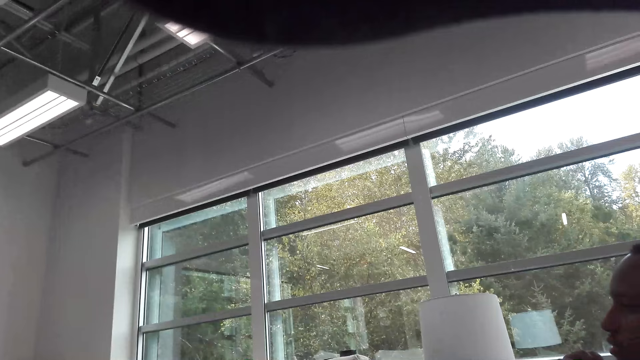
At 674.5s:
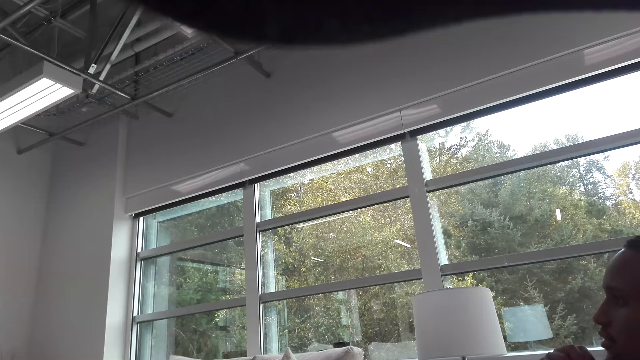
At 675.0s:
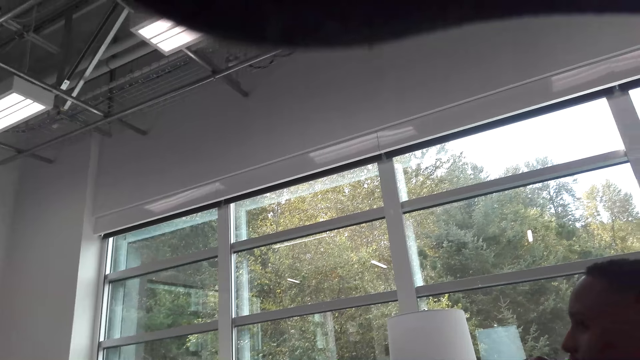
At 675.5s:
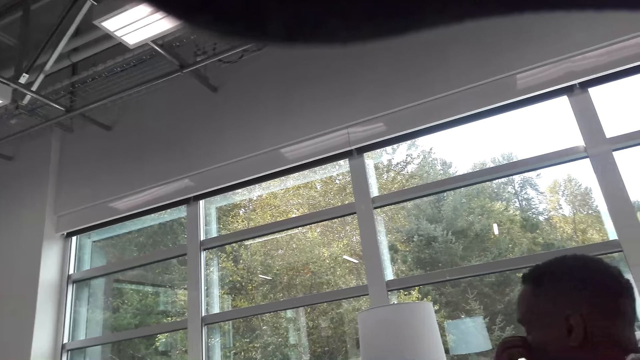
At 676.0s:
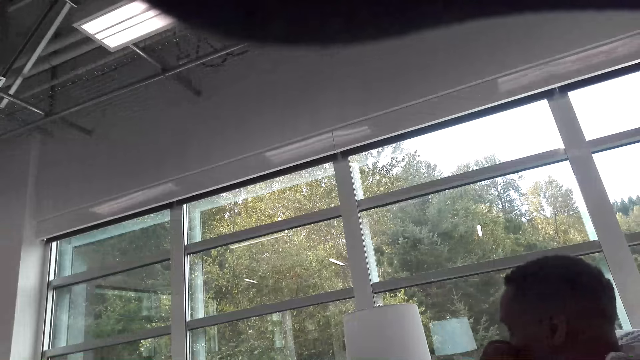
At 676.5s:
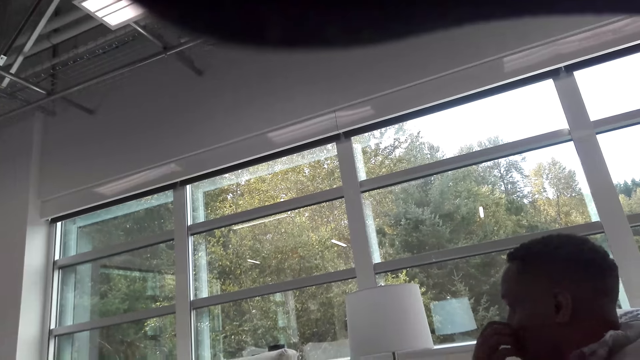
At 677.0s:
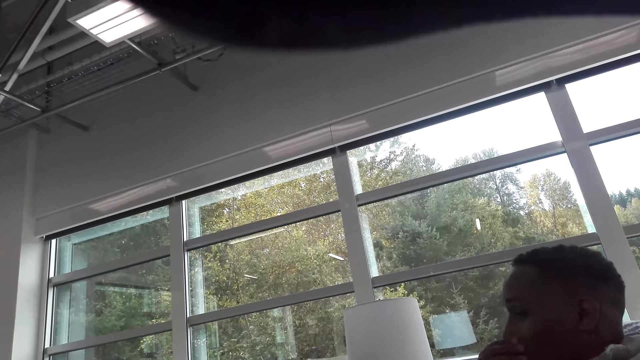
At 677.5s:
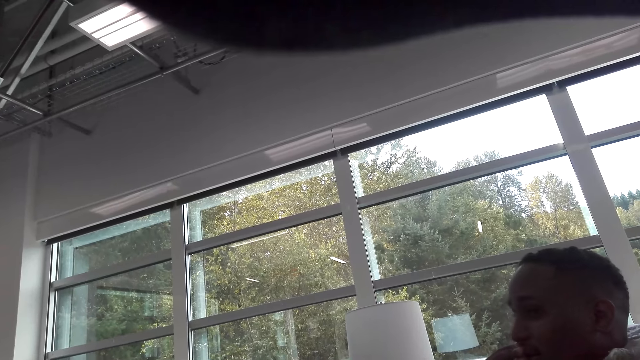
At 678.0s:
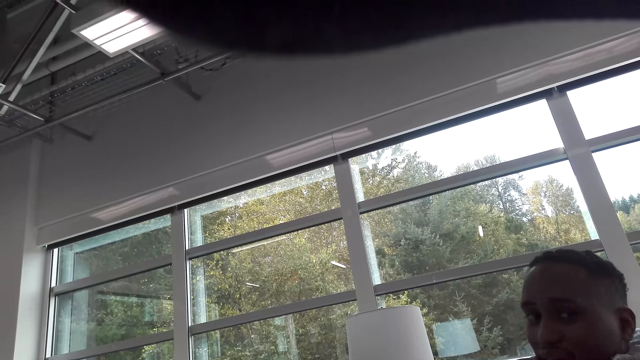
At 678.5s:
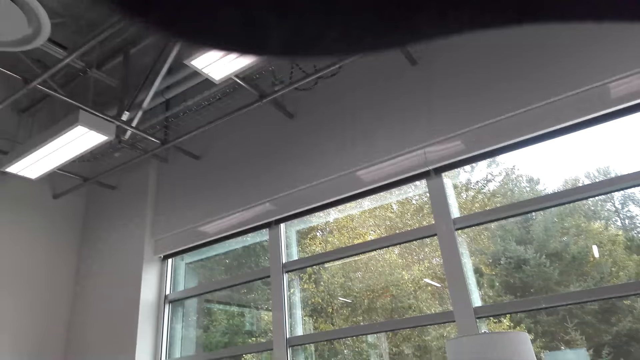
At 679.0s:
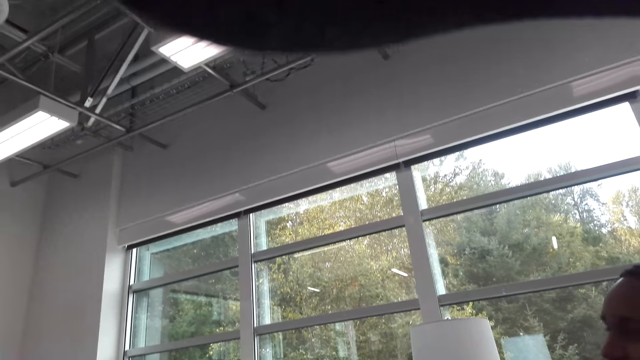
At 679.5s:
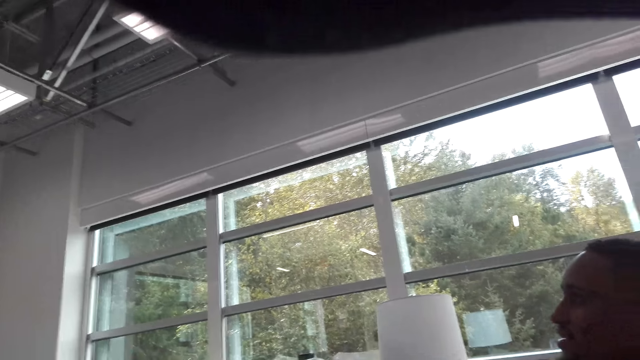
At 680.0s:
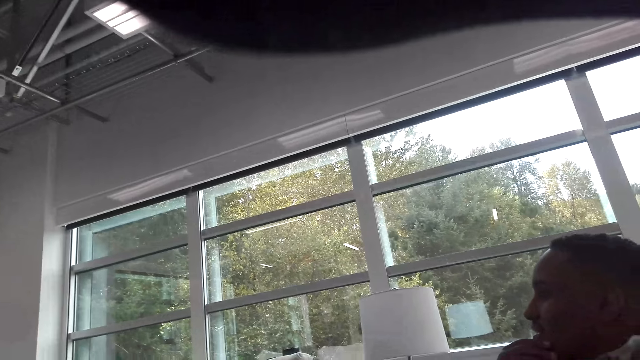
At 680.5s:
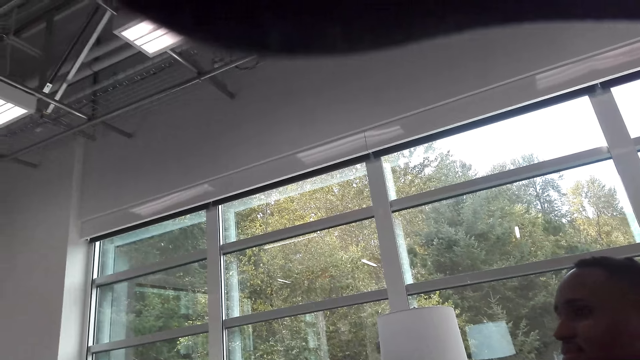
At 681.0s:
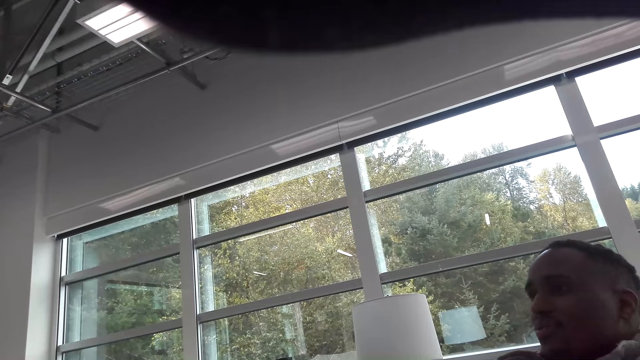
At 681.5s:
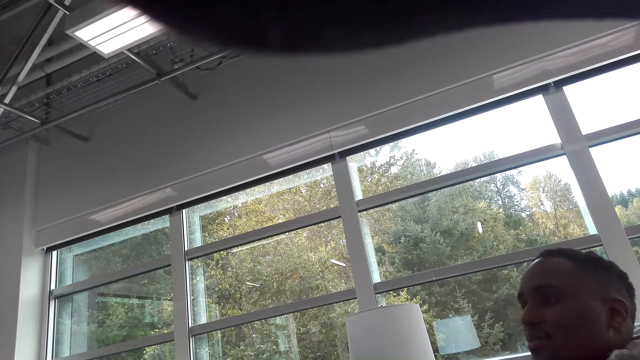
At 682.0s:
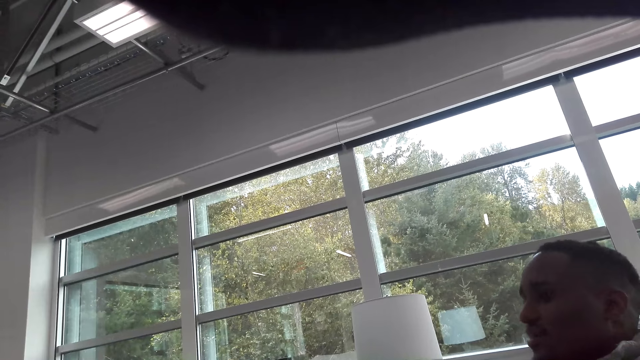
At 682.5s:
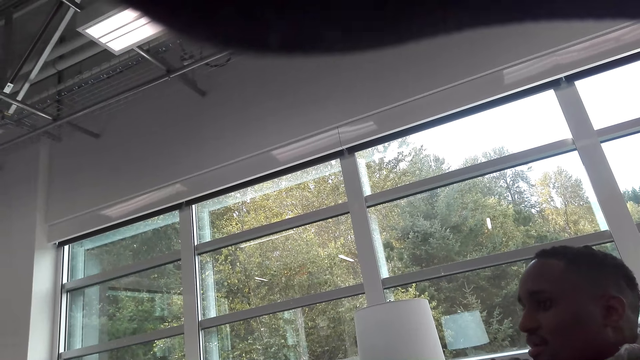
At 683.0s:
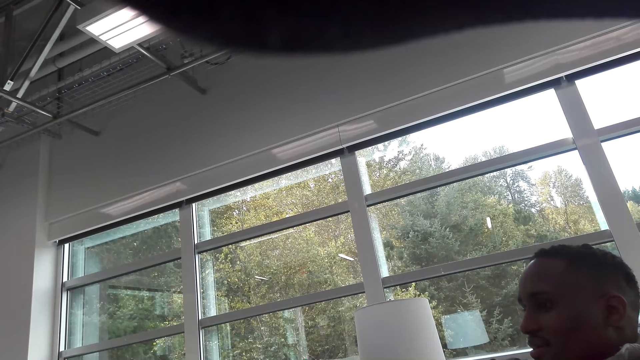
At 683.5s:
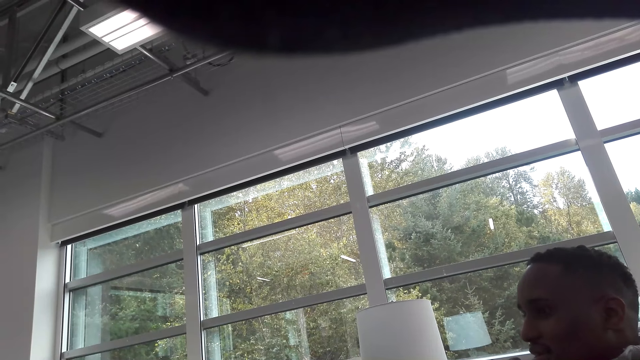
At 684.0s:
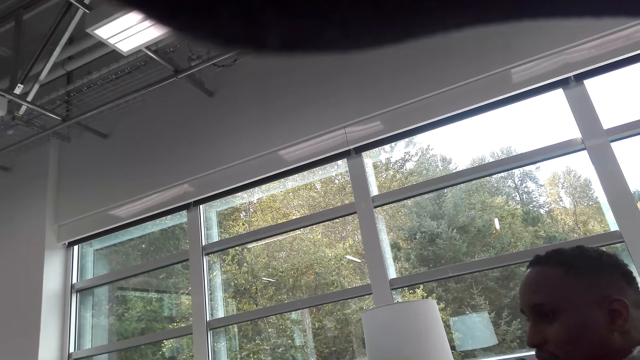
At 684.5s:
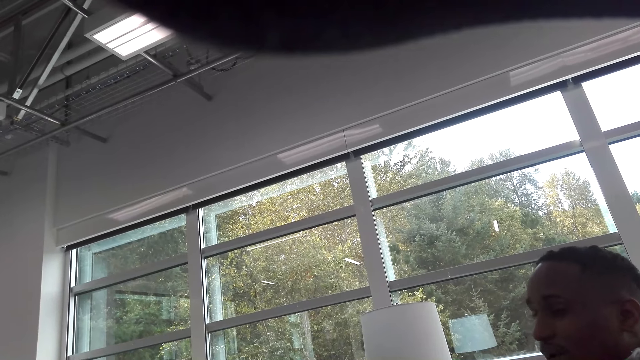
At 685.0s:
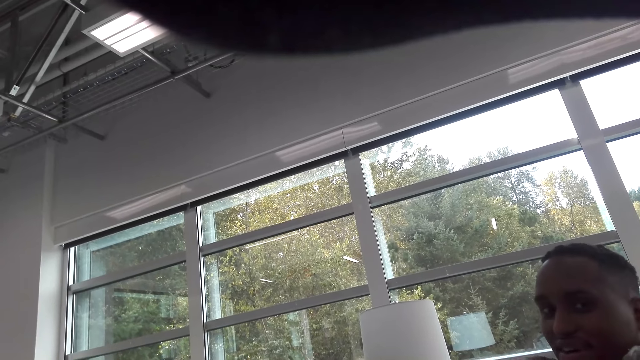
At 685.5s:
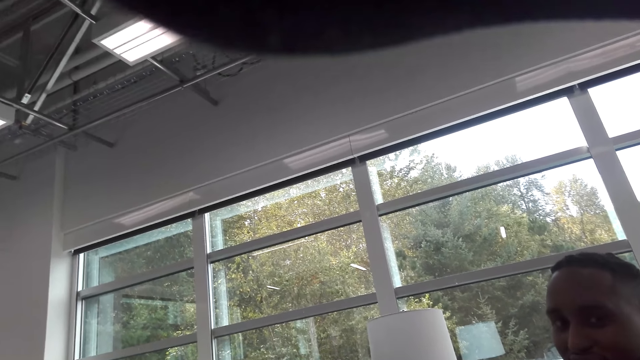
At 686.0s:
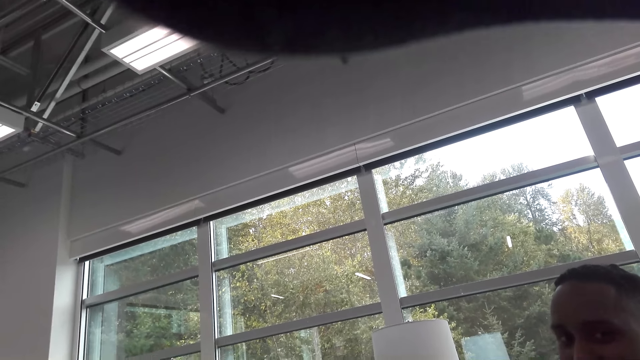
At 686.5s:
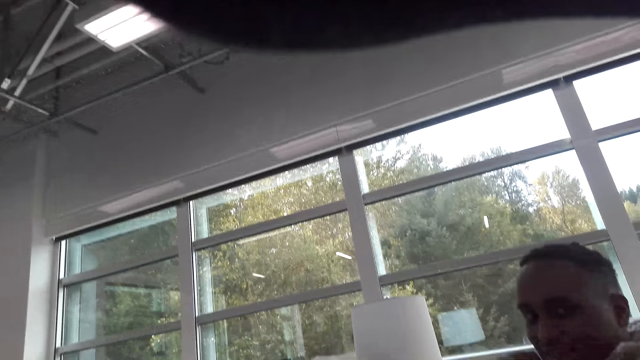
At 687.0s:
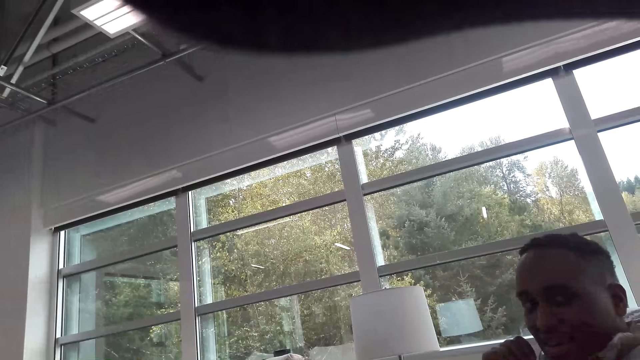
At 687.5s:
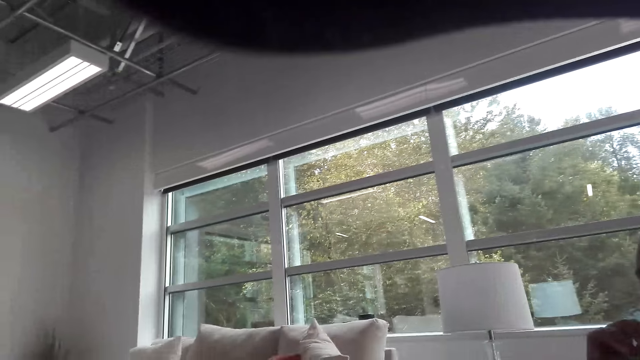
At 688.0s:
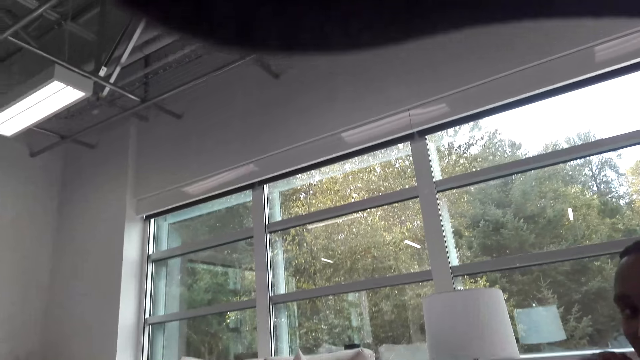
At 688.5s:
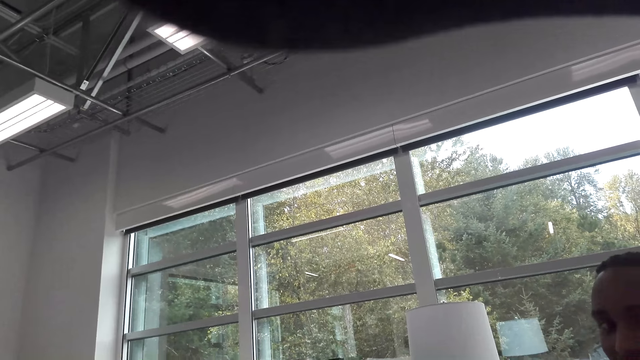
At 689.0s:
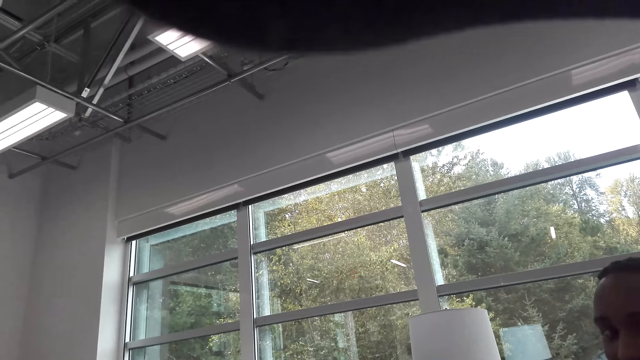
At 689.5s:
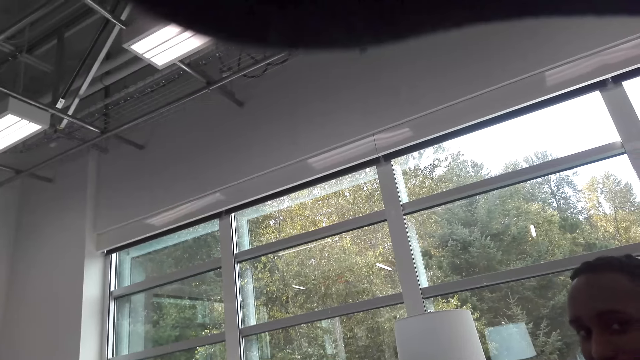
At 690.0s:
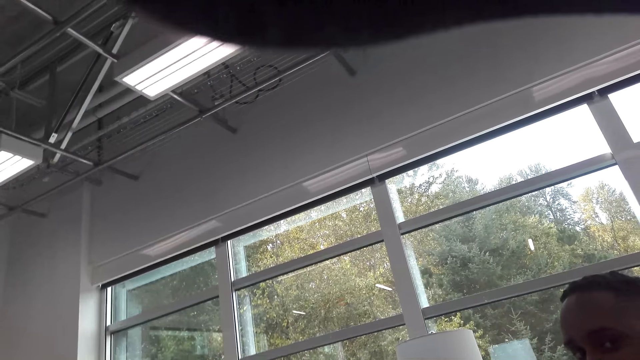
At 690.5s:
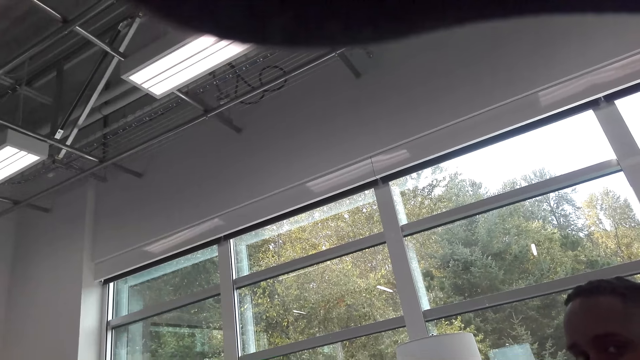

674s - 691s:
A man talks with the camera wearer. The camera wearer talks with the man.

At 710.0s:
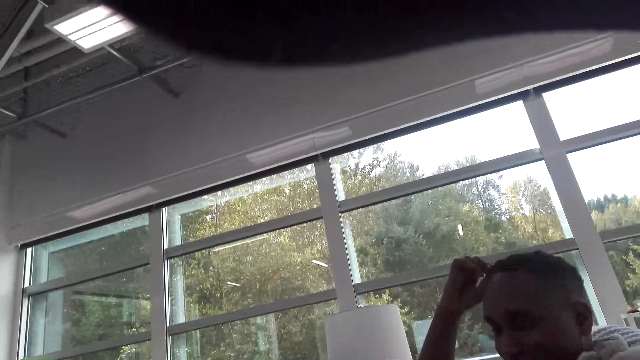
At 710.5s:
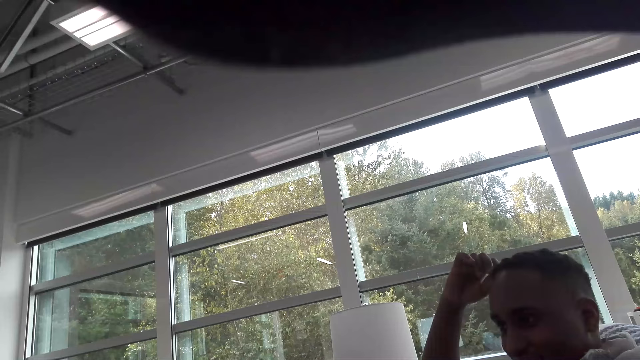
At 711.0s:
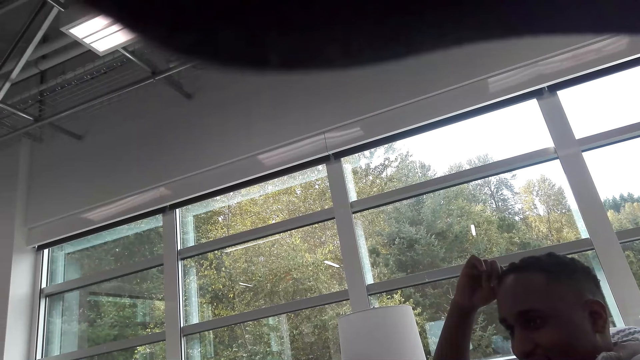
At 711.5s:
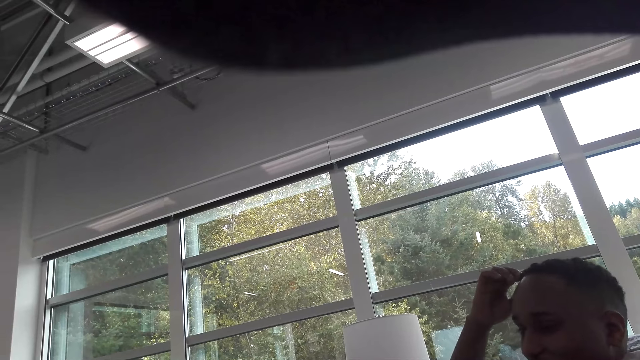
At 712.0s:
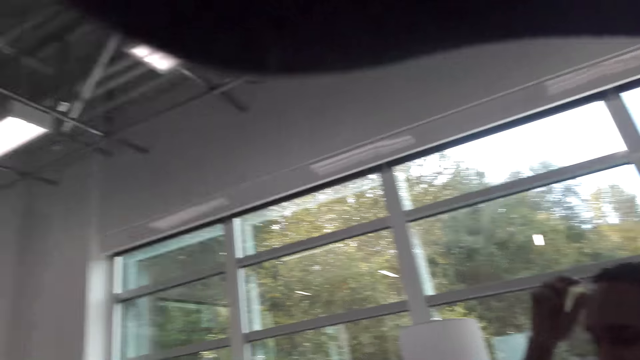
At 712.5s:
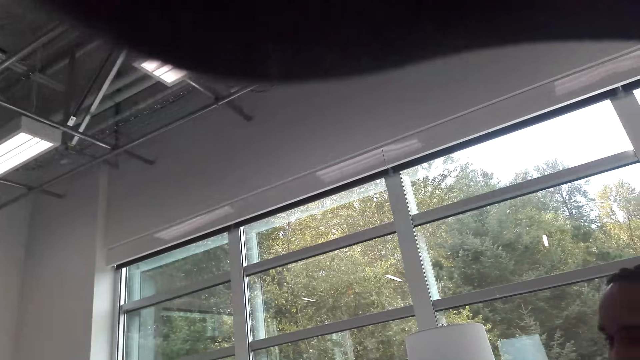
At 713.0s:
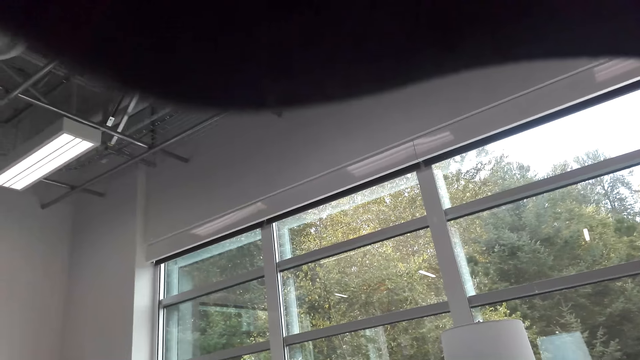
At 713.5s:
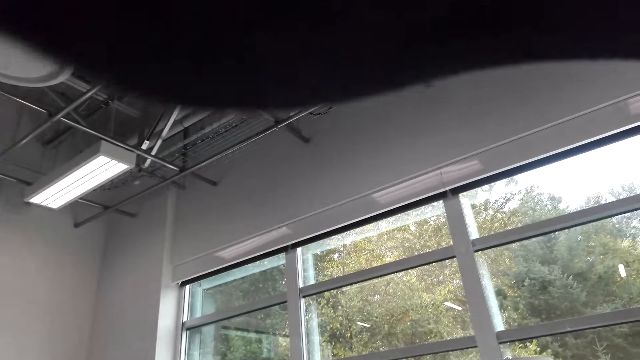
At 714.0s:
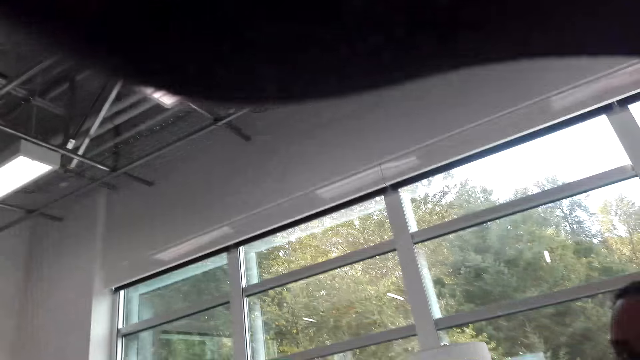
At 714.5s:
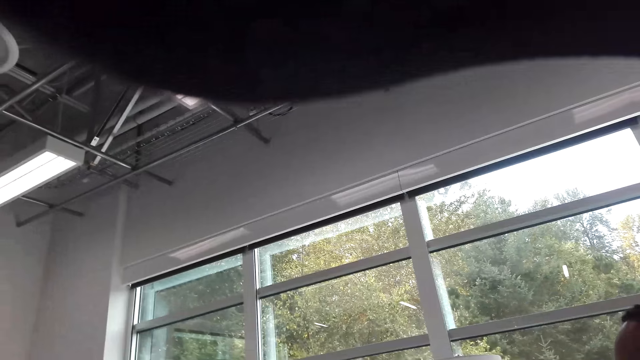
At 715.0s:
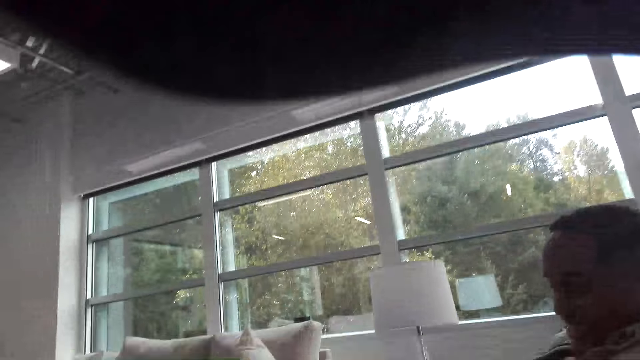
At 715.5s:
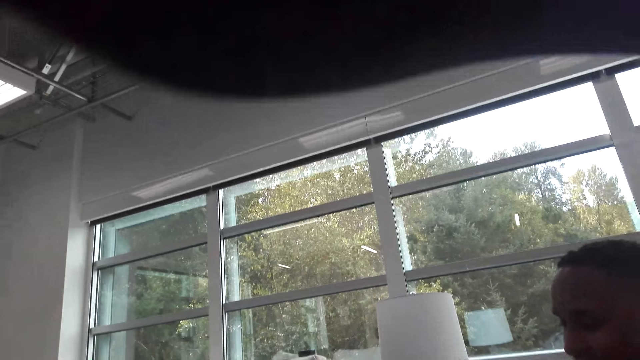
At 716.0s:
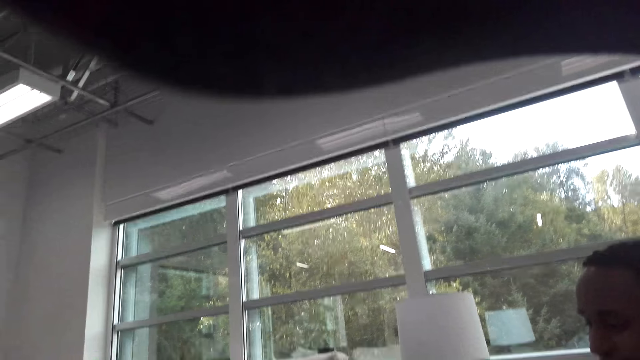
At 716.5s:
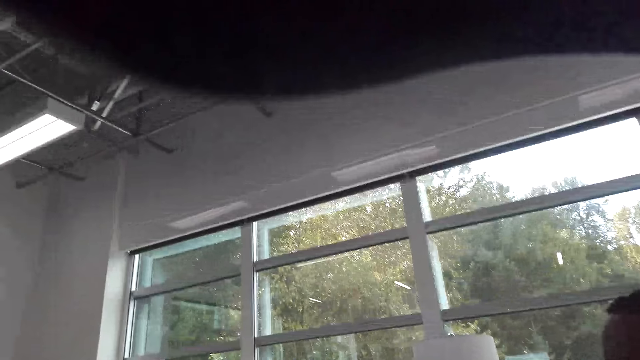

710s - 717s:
A man talks with the camera wearer. The camera wearer talks with the man.
